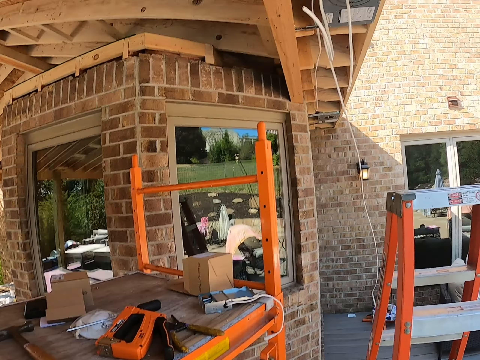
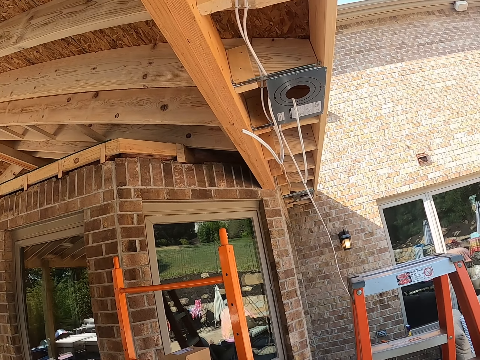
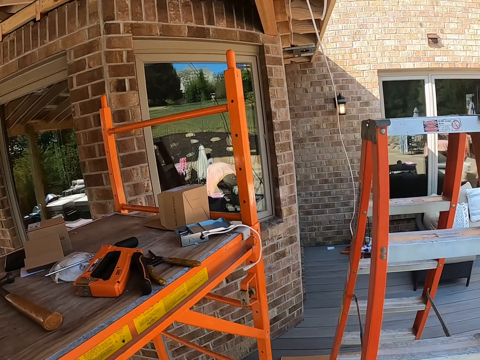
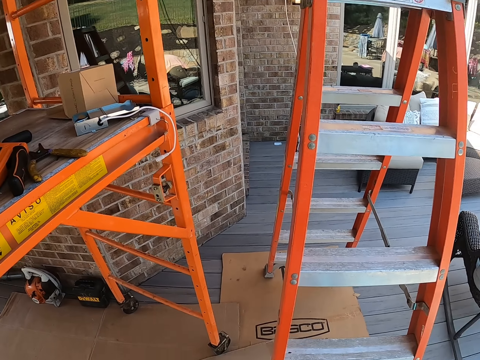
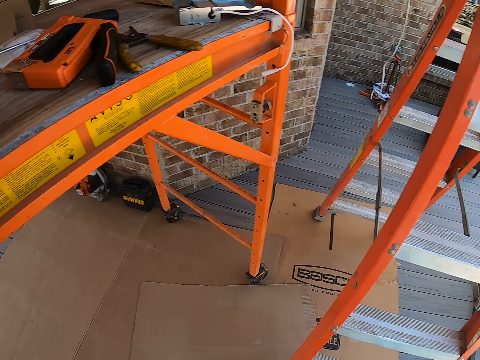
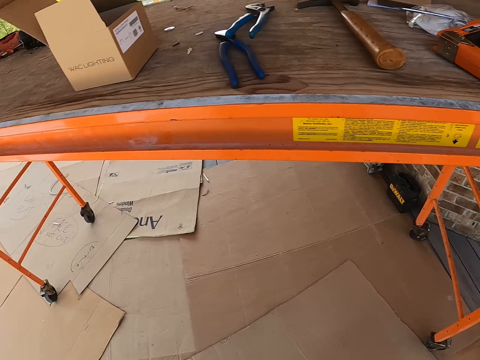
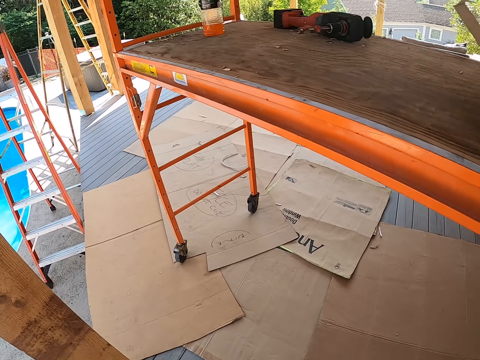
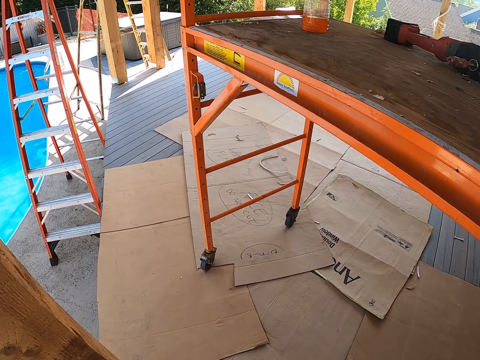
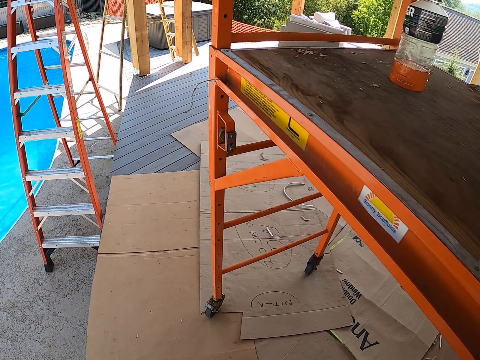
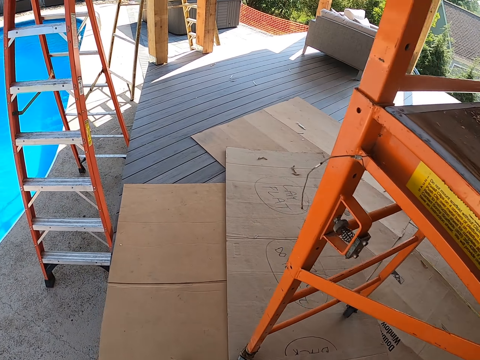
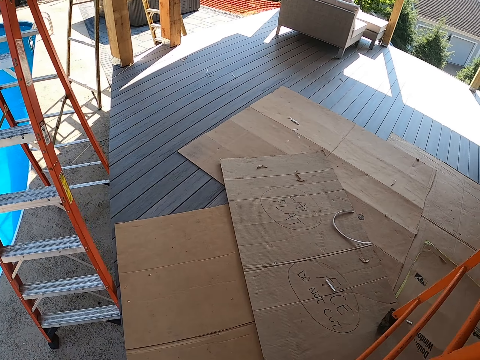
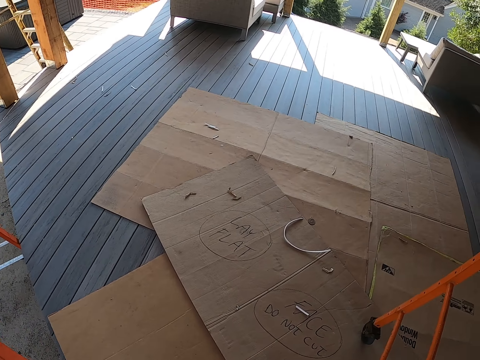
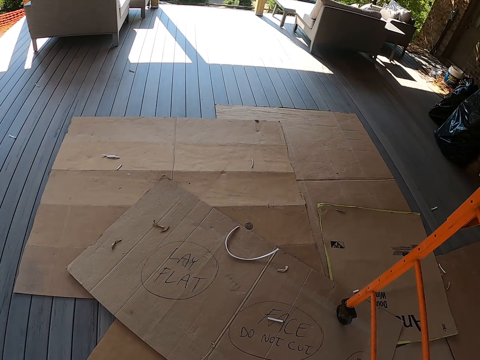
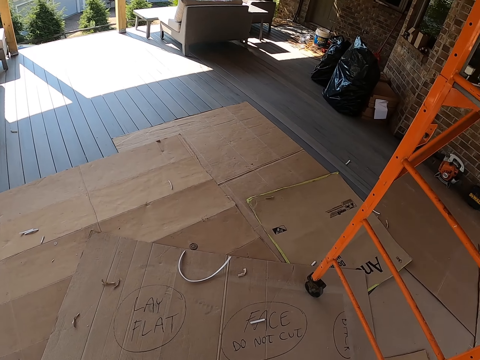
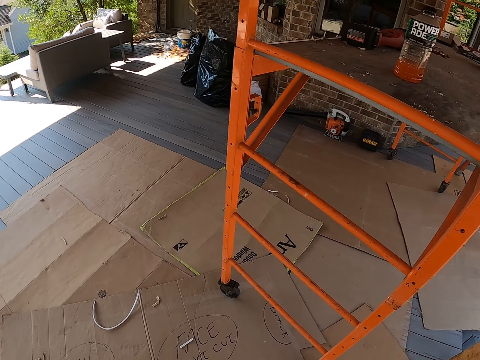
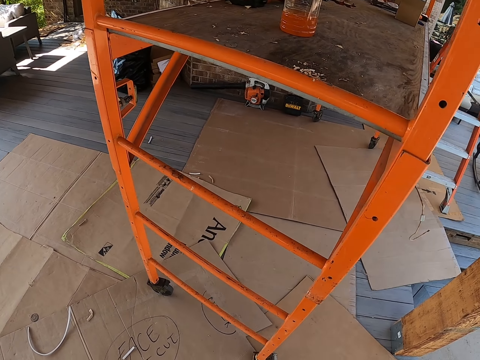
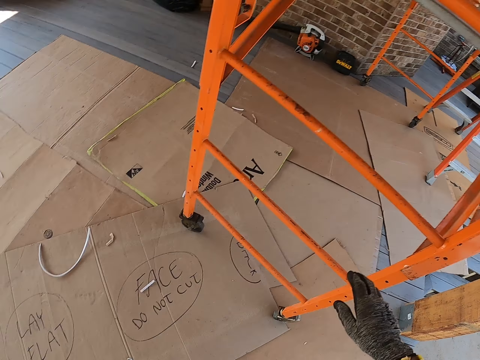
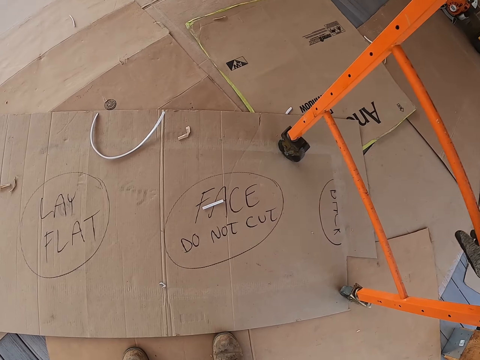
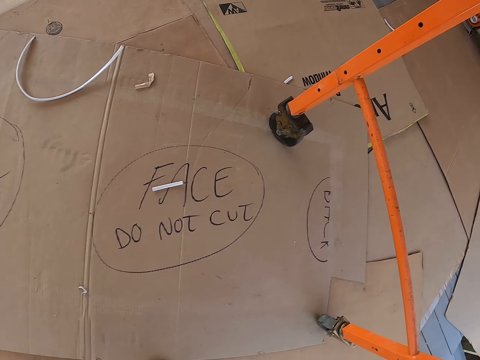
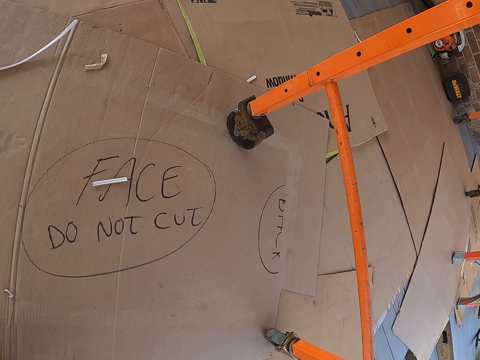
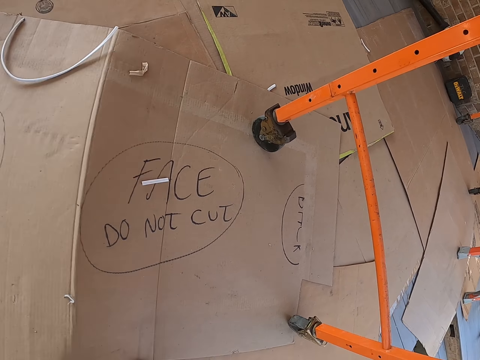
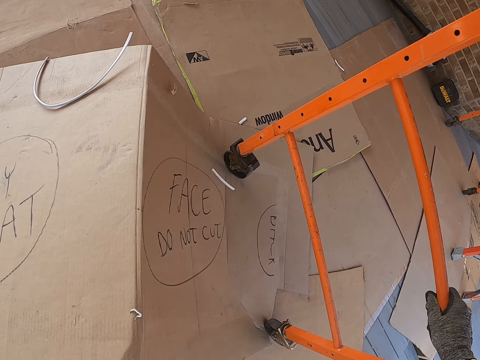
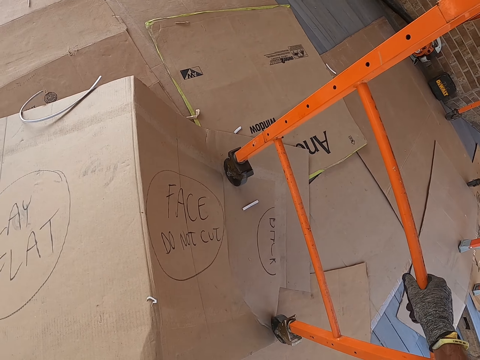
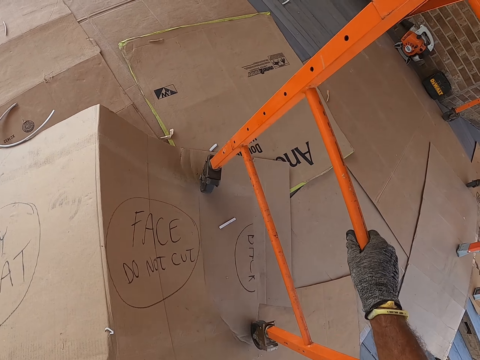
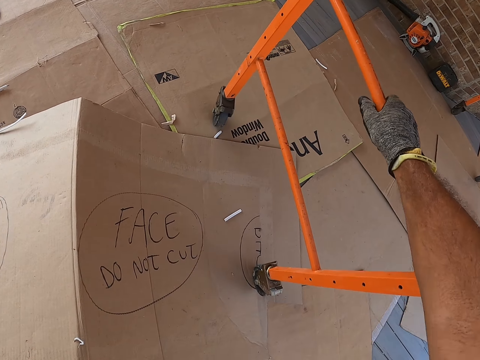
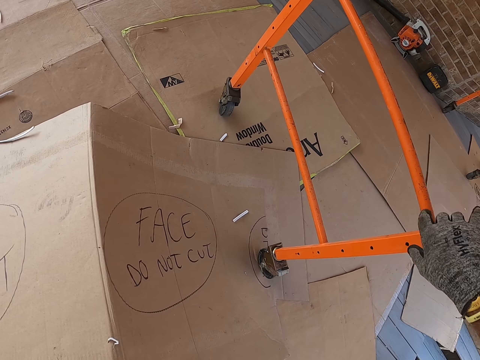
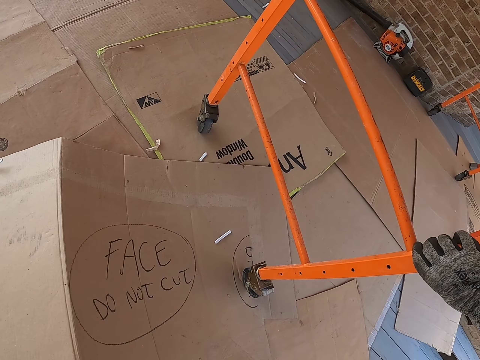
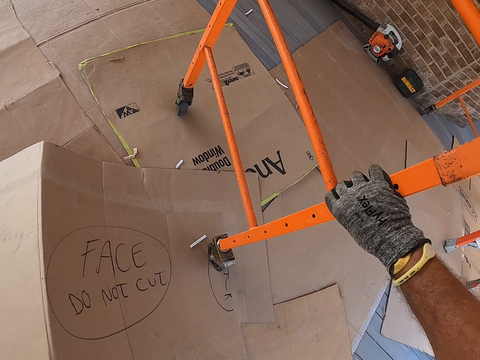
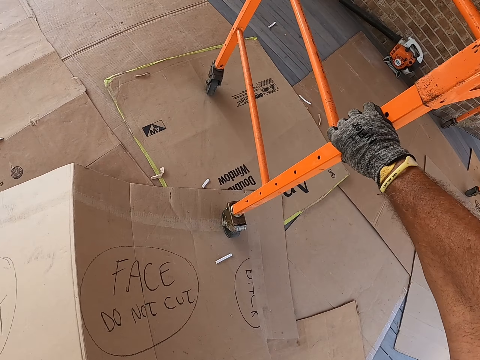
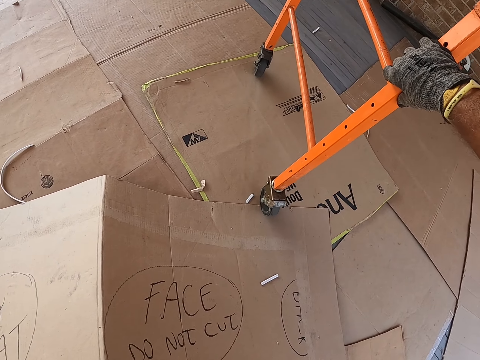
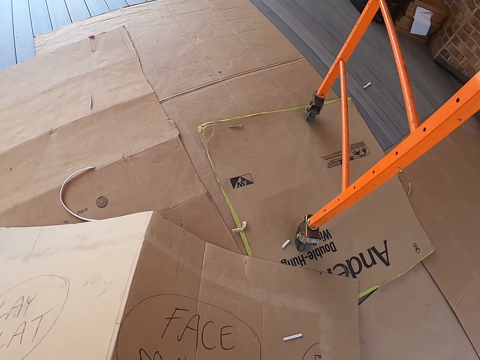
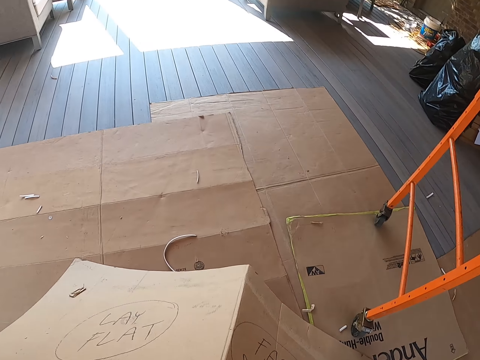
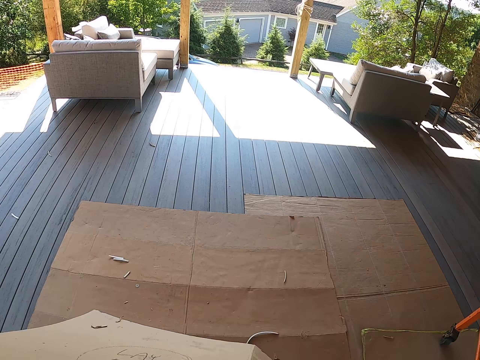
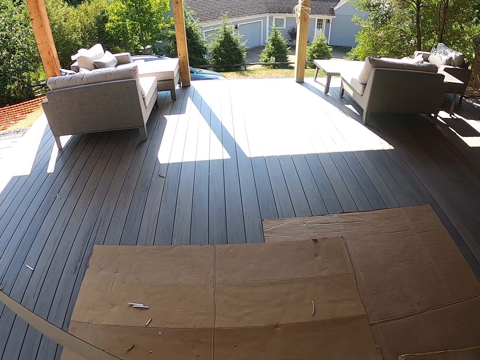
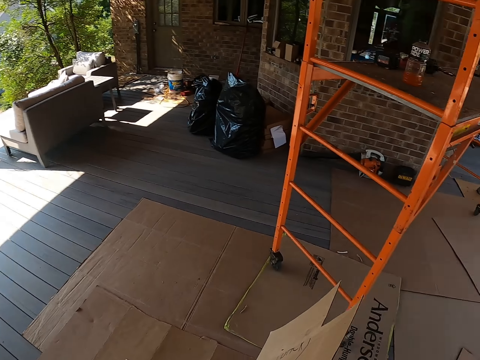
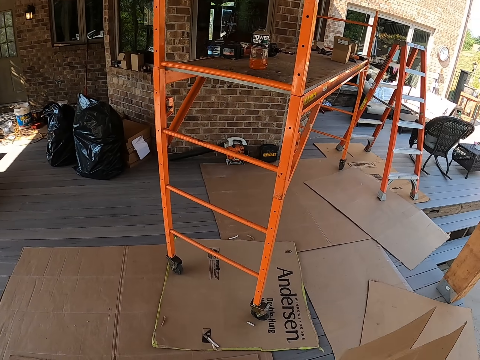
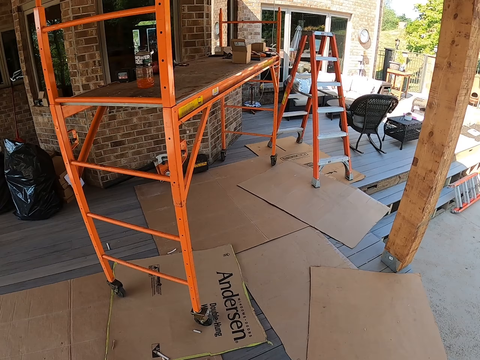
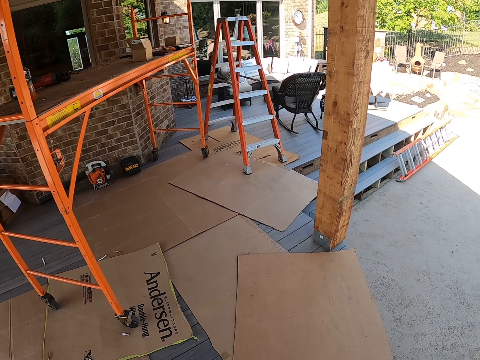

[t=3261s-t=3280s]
The camera wearer looks forward. They turn left. They walk forward. They turn right. They walk forward. They pick up a box. They push the workbench with the right hand. They pick up the box. They turn right.

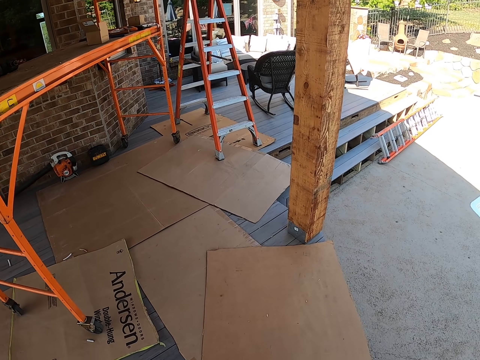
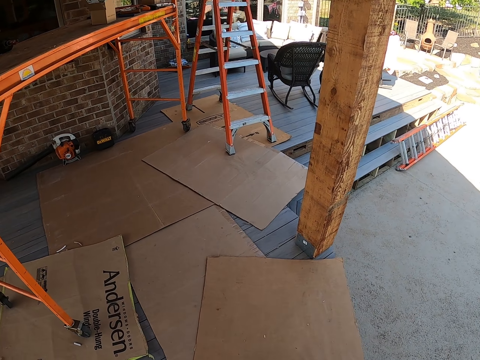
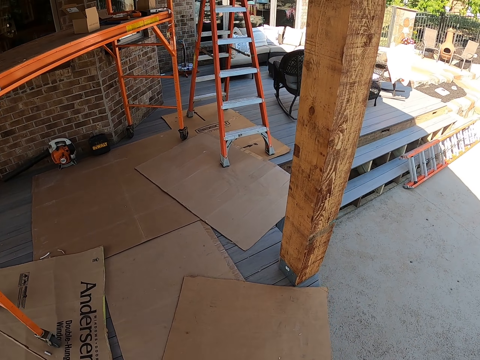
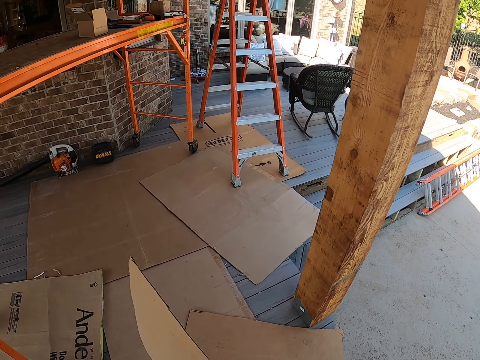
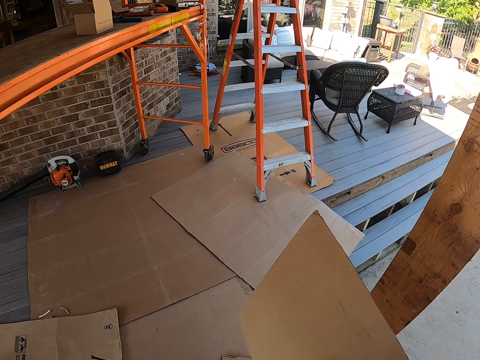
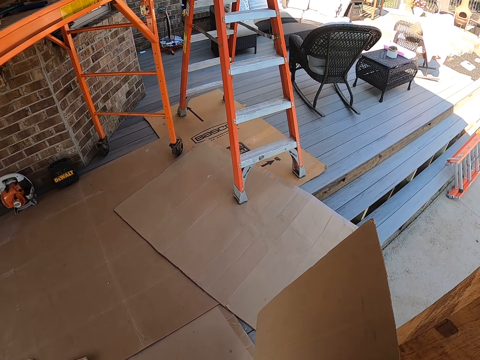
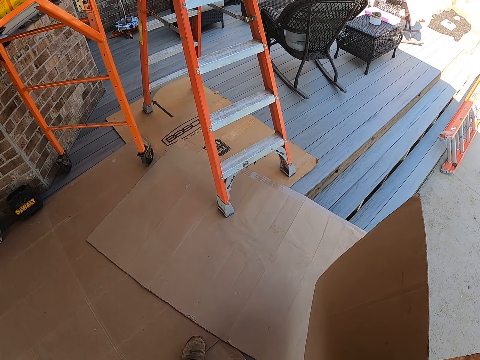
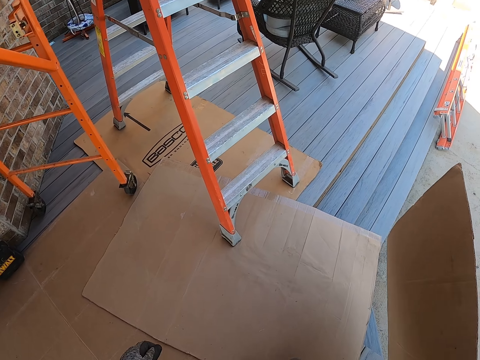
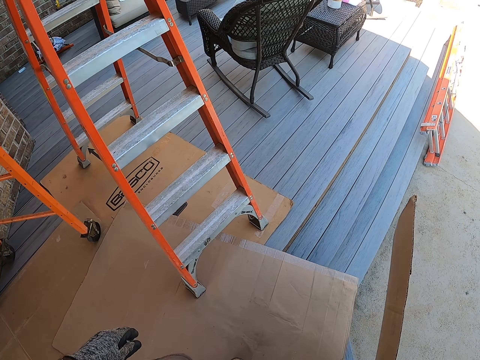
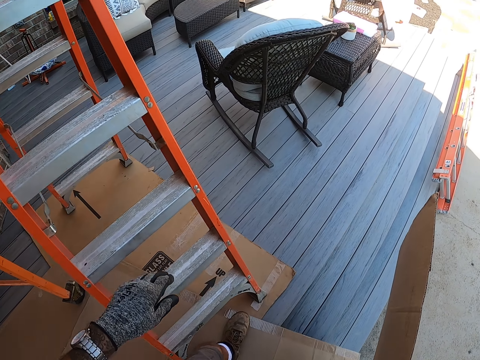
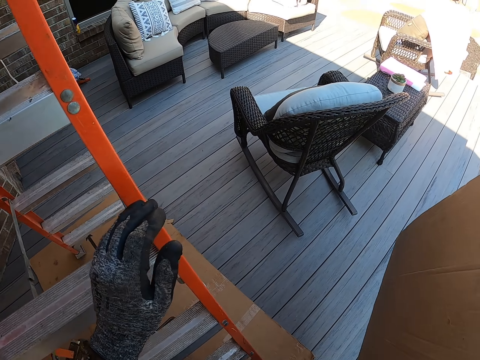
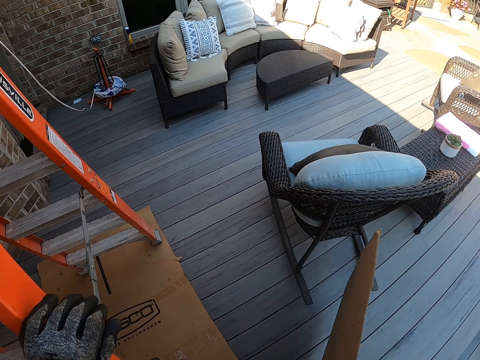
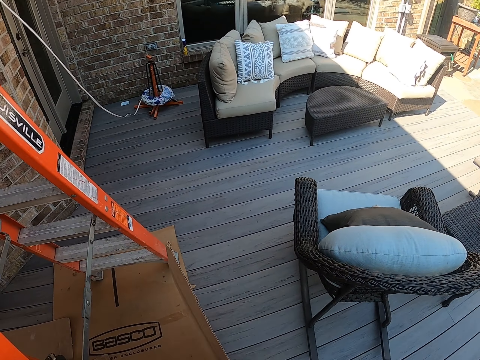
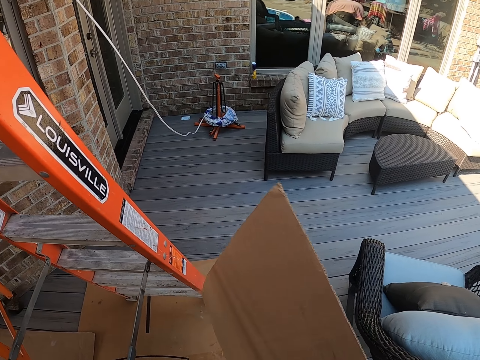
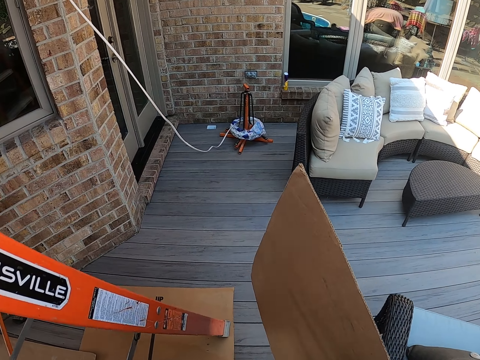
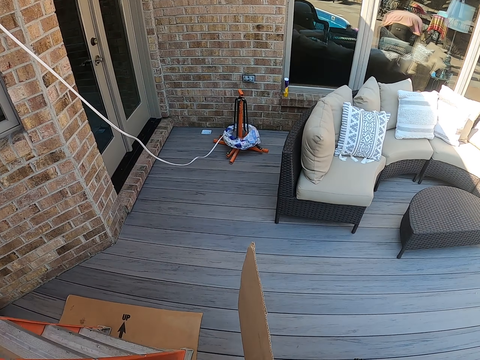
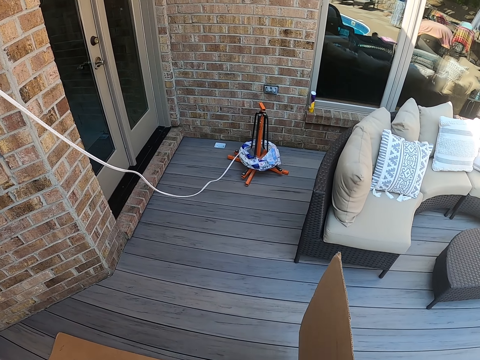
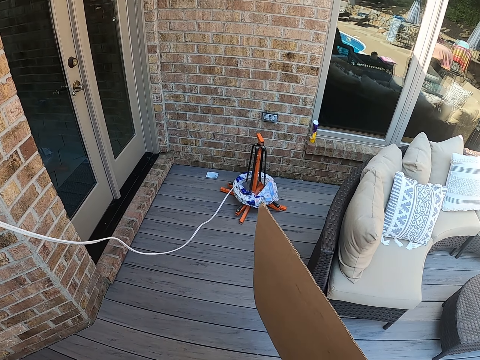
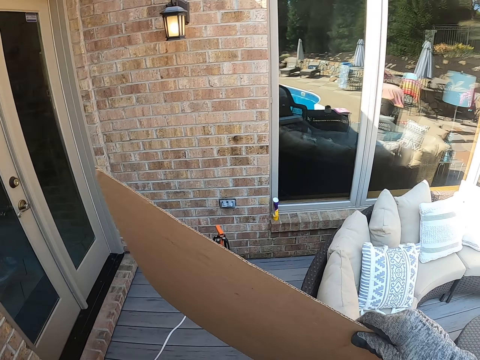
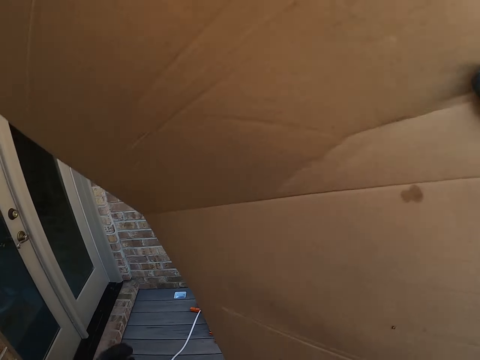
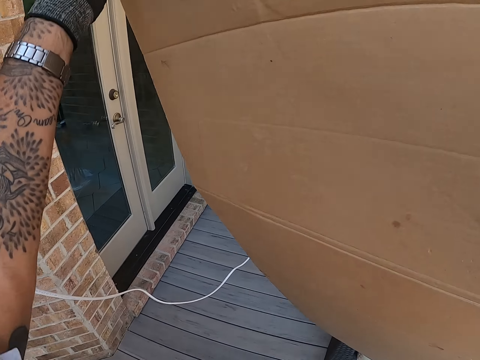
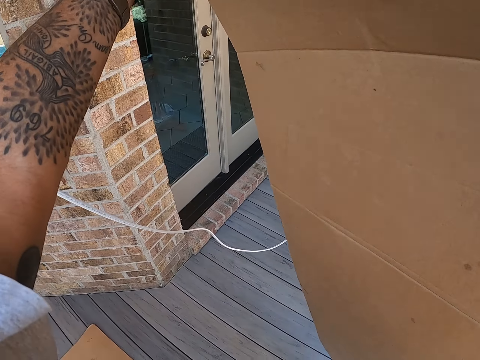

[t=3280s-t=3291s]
The camera wearer walks forward. They lift up the box.
